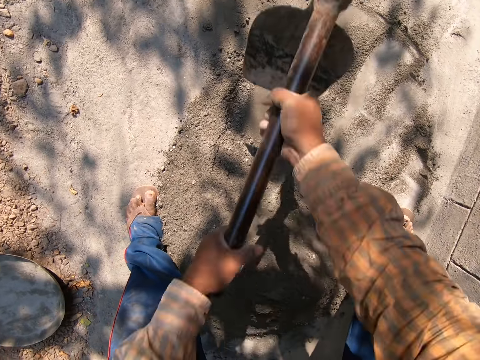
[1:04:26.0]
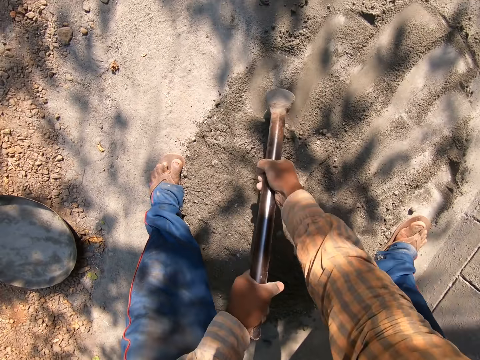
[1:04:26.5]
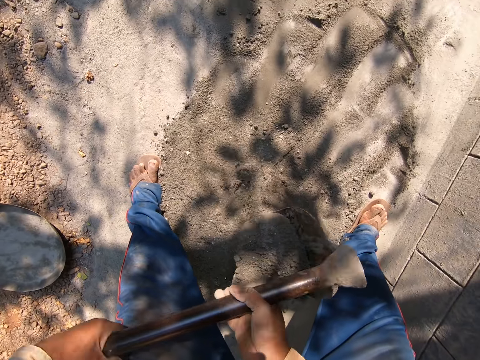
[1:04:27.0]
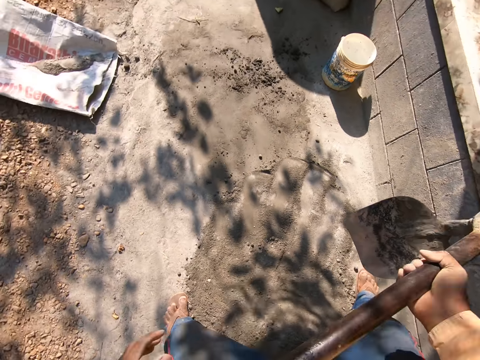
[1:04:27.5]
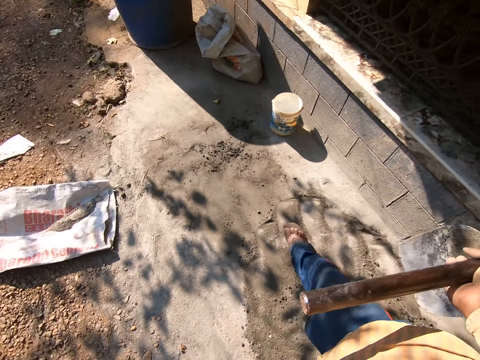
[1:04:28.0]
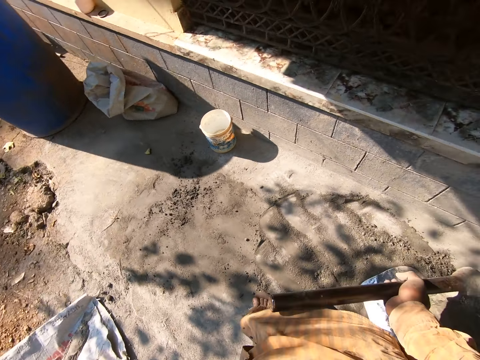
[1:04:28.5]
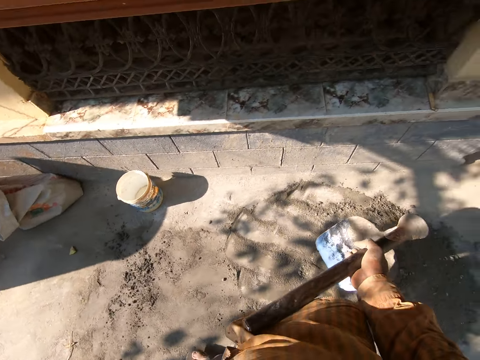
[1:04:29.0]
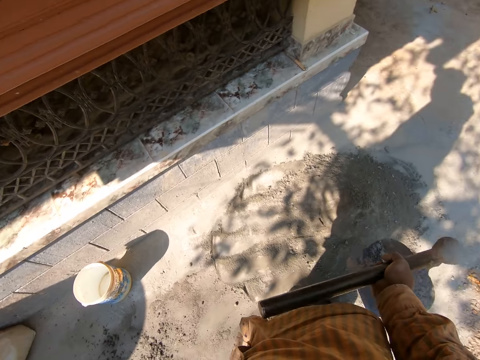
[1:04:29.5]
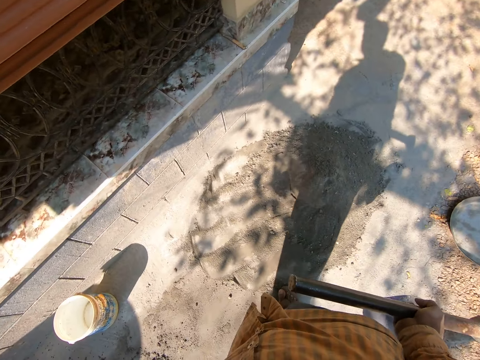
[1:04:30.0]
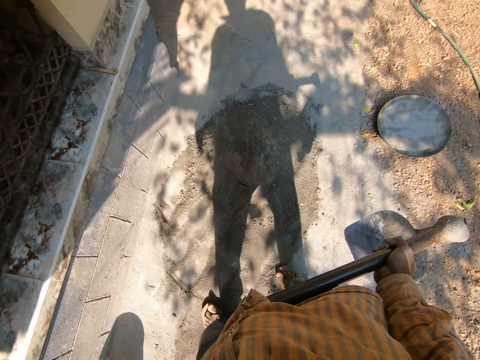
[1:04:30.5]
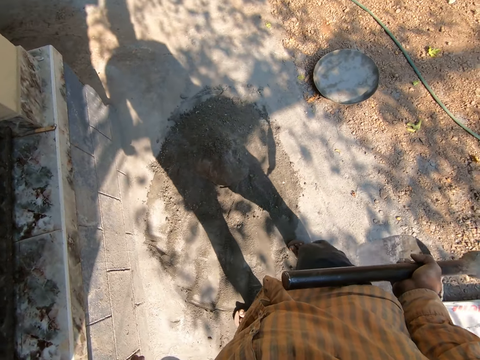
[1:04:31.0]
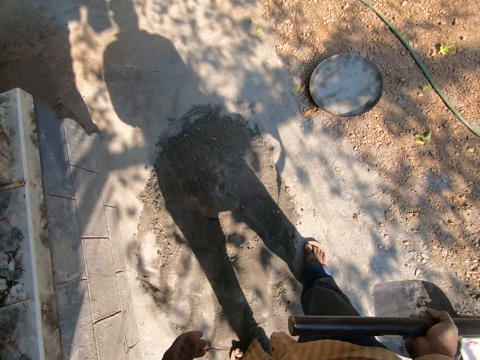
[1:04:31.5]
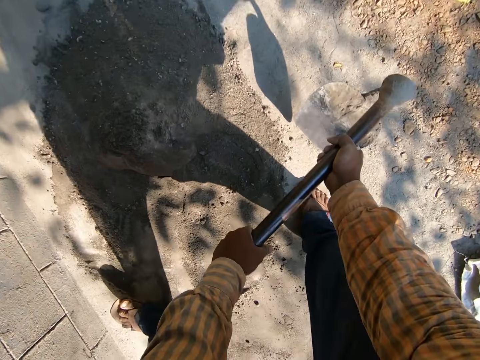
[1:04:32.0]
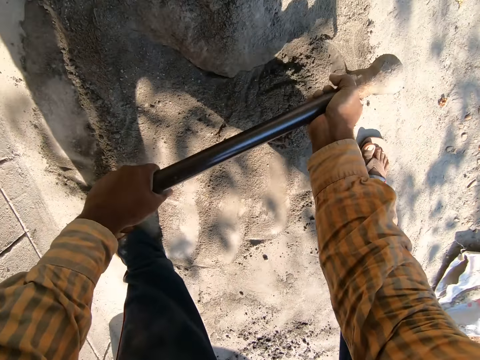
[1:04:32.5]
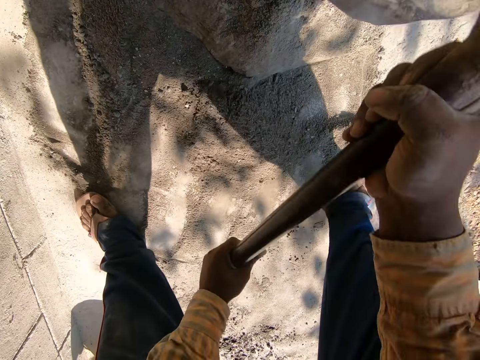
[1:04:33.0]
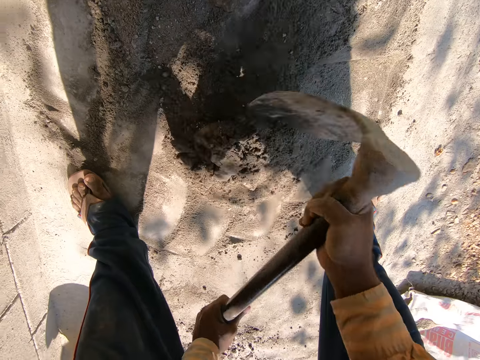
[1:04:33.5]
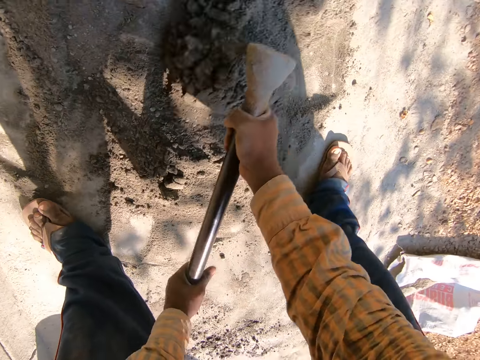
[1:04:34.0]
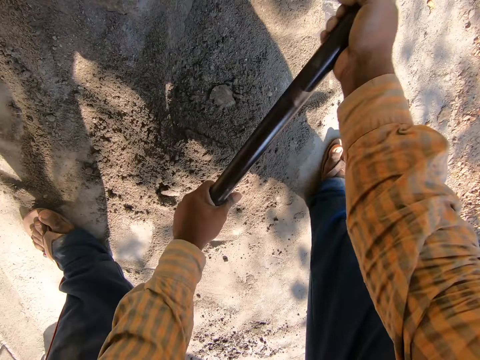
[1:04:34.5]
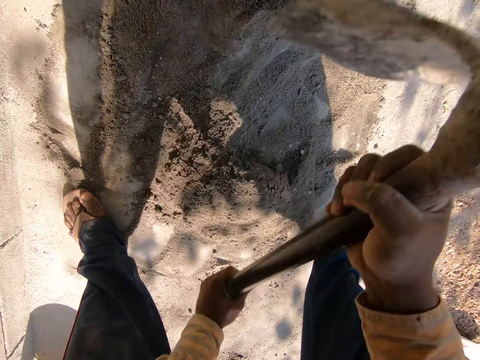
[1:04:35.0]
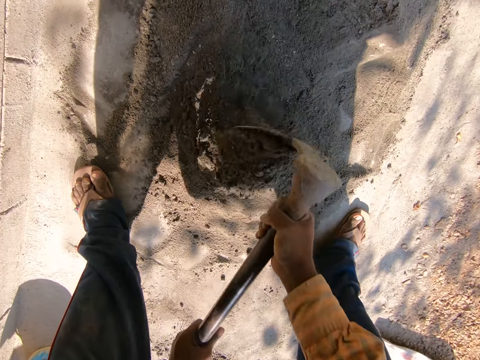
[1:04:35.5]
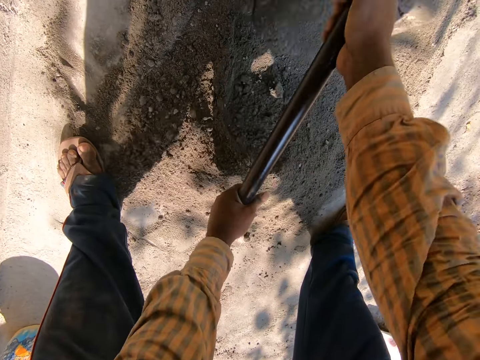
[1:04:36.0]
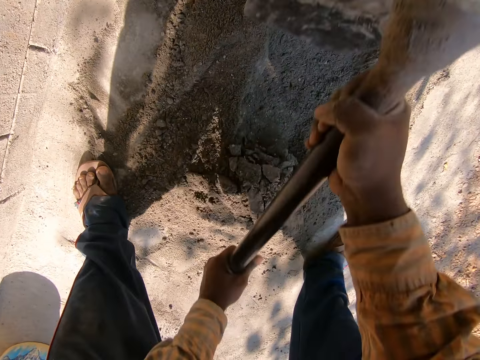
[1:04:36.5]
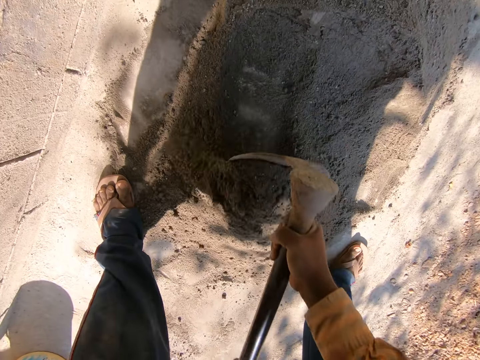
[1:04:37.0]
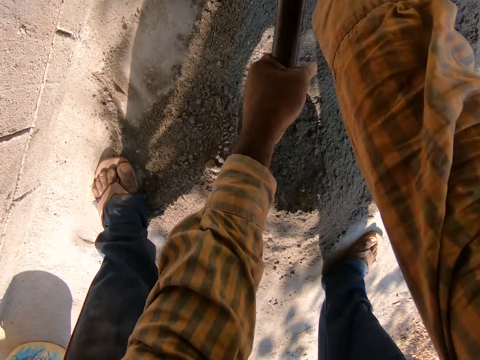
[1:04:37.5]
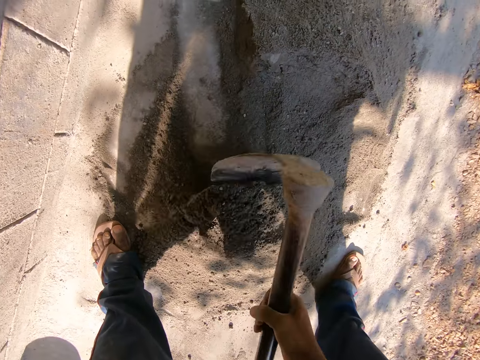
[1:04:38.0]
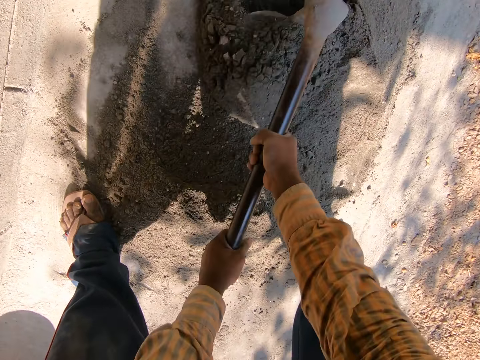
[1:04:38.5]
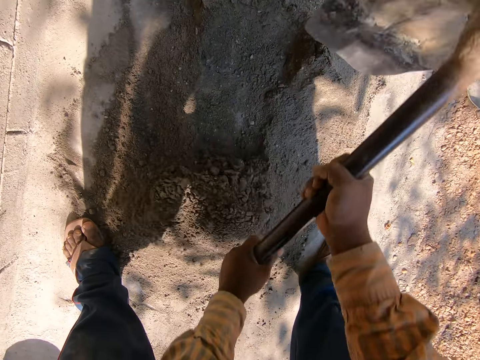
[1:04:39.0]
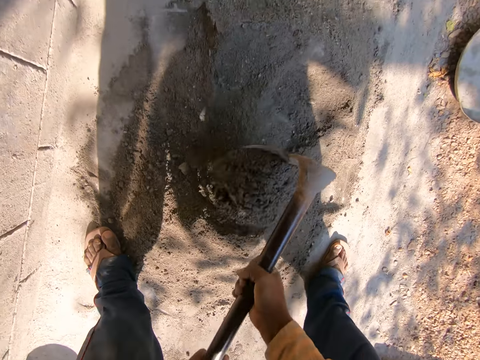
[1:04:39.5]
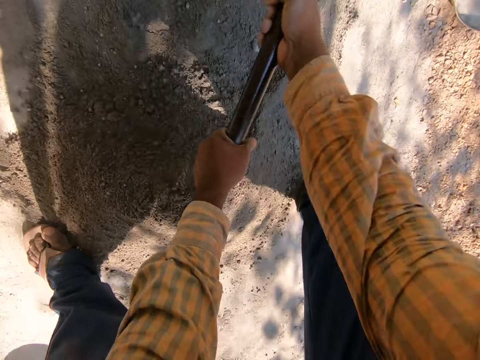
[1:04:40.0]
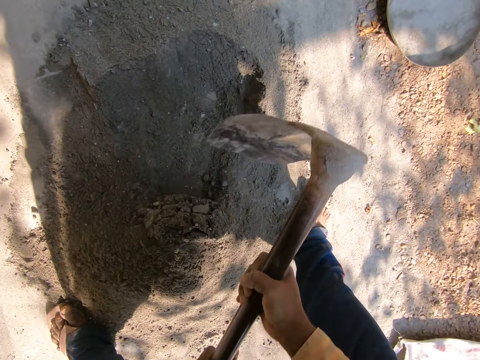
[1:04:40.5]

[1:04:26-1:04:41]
The camera wearer moves around. They mix cement on the ground with a hoe.

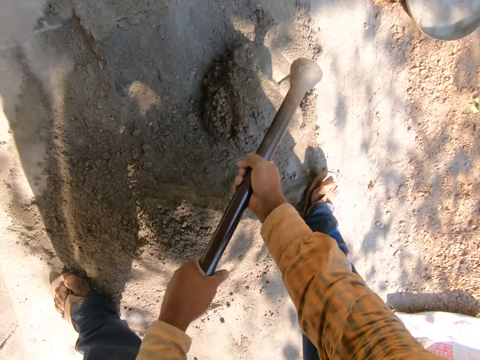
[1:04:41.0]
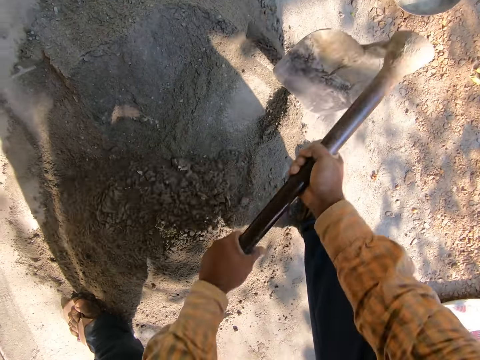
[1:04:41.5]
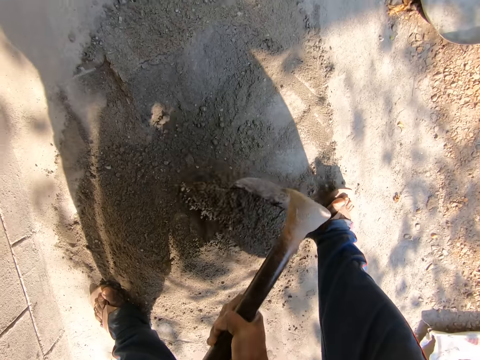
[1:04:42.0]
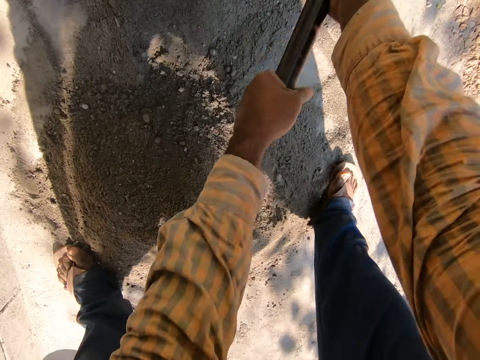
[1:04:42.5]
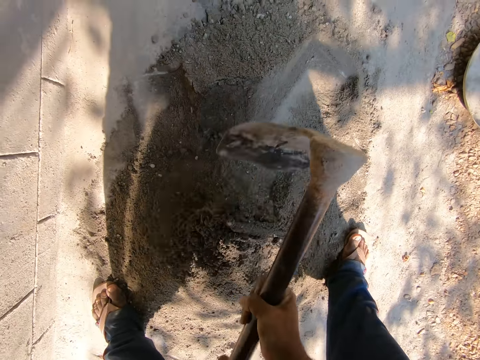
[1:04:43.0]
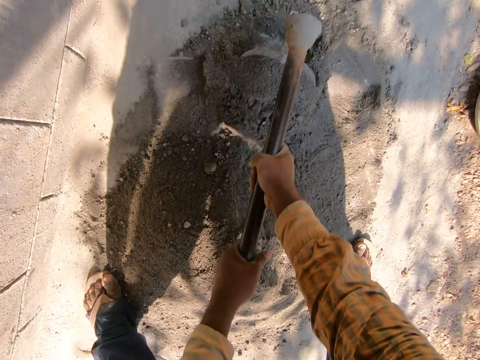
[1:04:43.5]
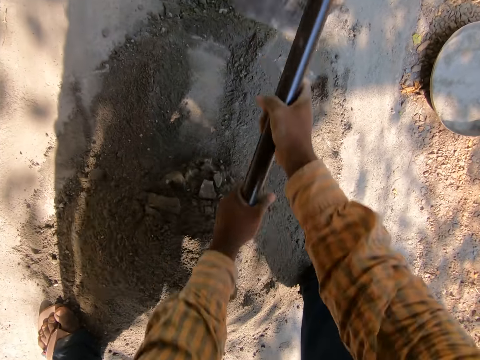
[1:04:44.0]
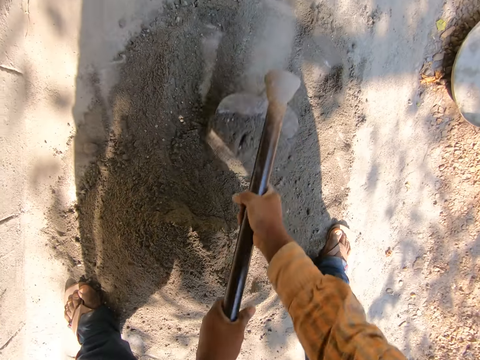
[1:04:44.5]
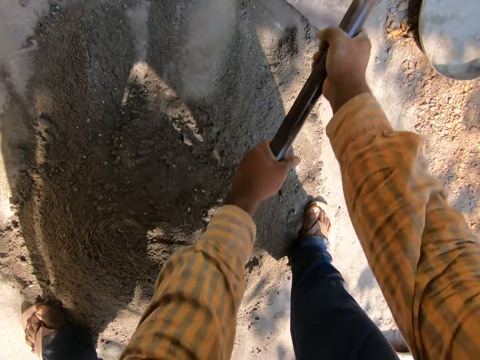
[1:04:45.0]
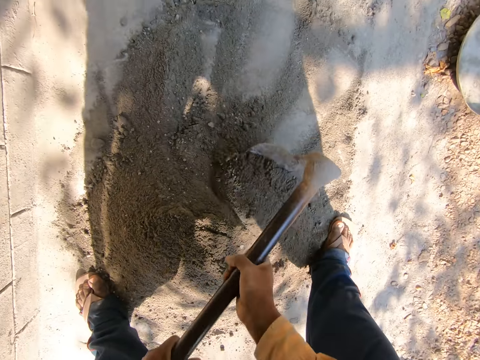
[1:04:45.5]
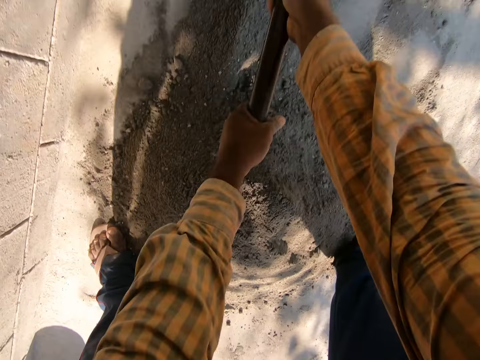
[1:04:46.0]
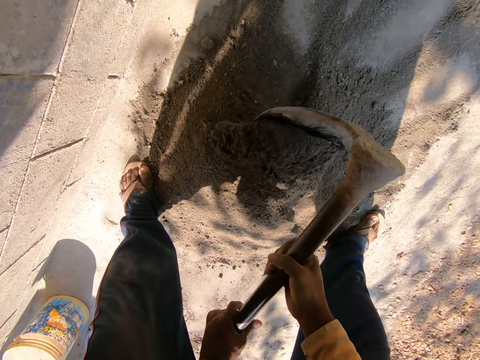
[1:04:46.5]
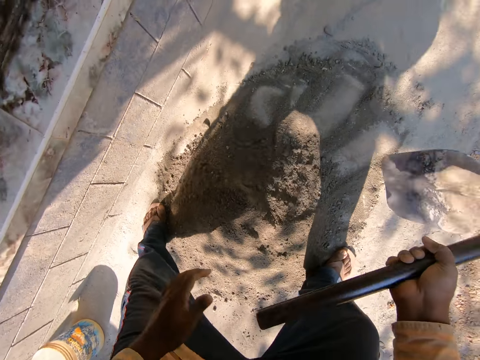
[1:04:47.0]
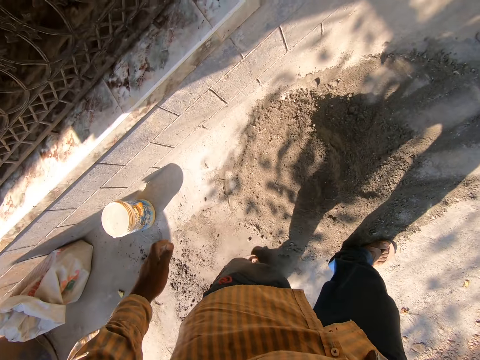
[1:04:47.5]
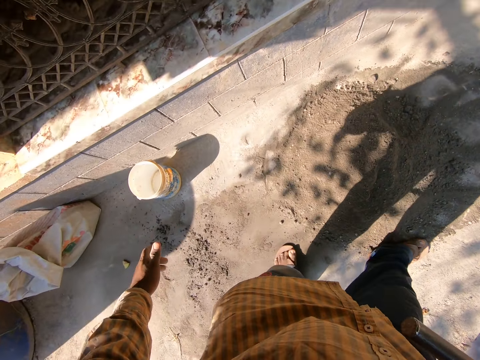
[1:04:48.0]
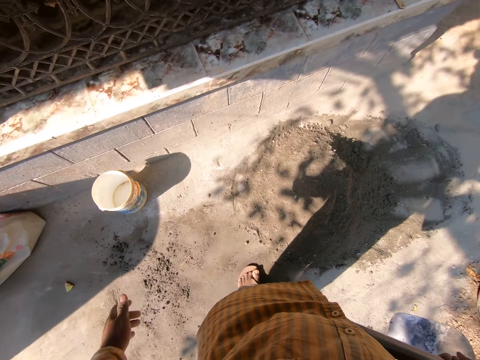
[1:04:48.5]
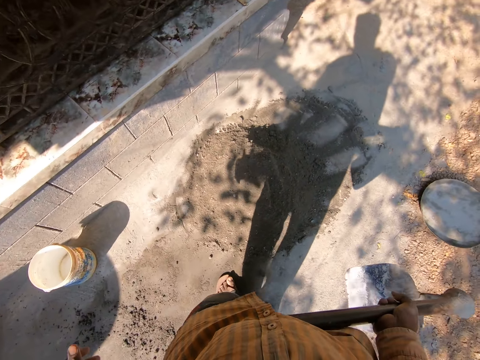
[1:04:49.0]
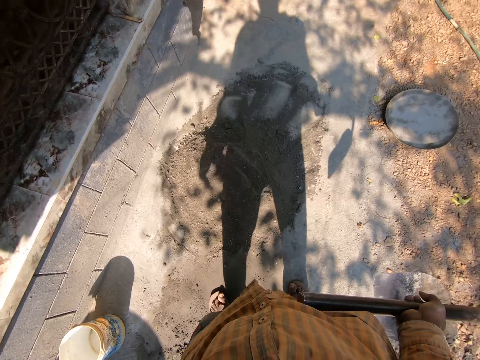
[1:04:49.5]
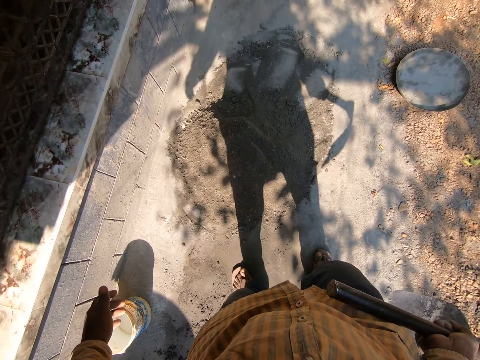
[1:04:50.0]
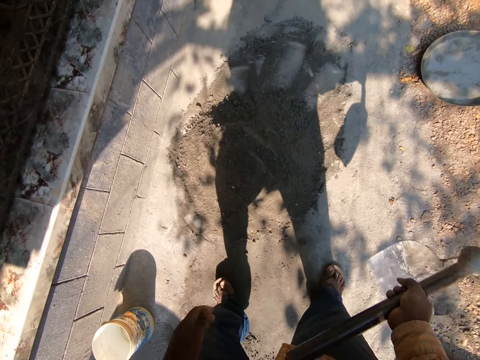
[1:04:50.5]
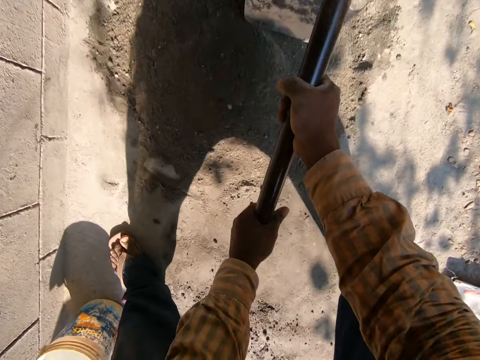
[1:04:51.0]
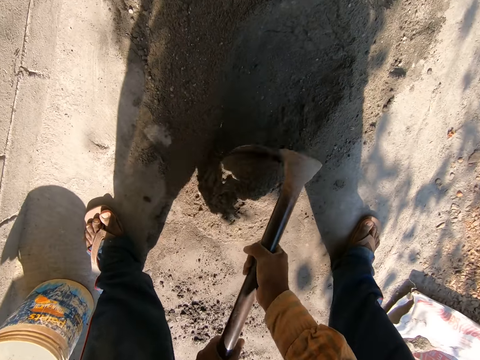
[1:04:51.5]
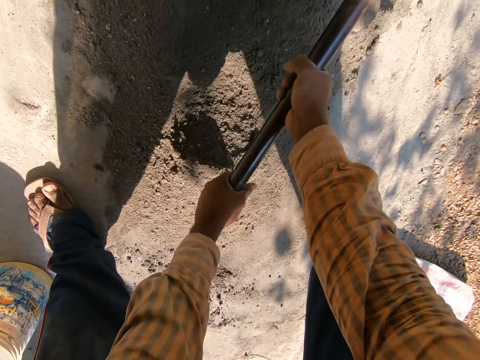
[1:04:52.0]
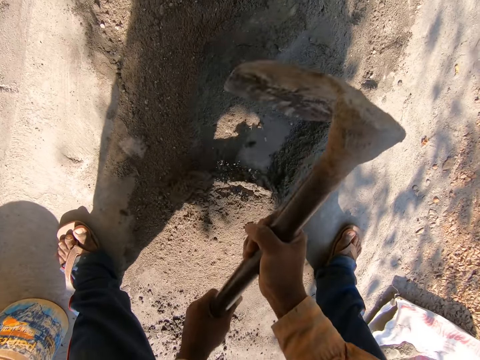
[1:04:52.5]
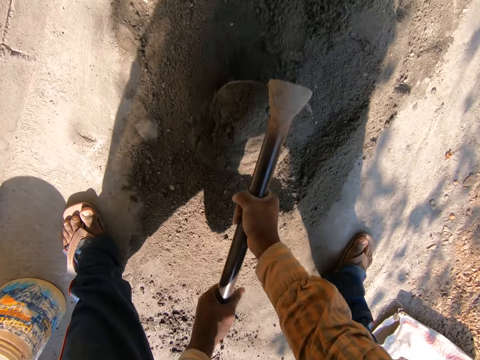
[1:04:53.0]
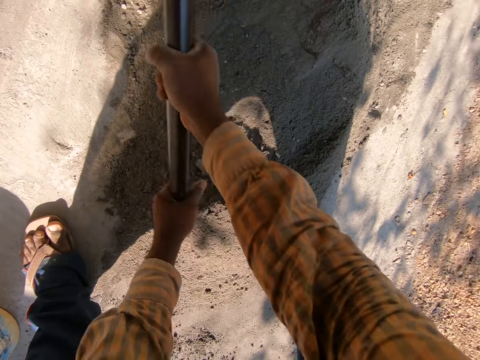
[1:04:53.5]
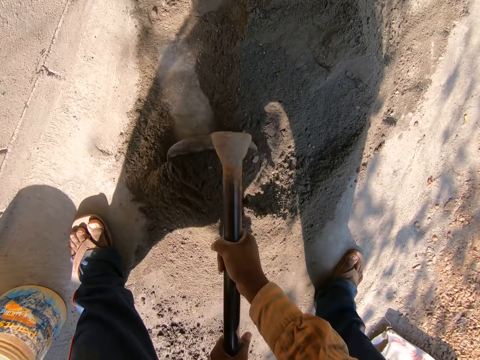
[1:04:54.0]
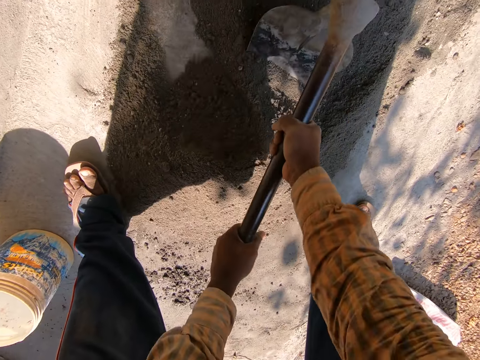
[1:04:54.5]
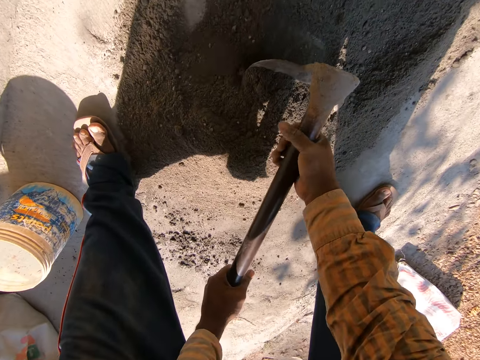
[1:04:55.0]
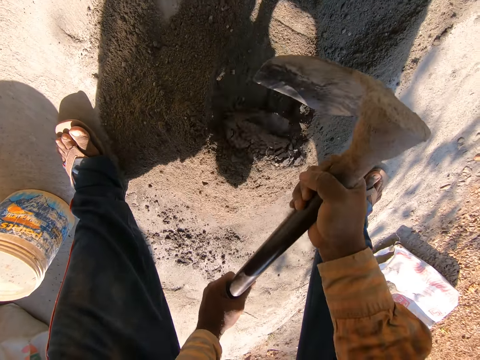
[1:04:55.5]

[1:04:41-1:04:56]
The camera wearer moves around. They look around. They mix cement on the ground with a hoe.
